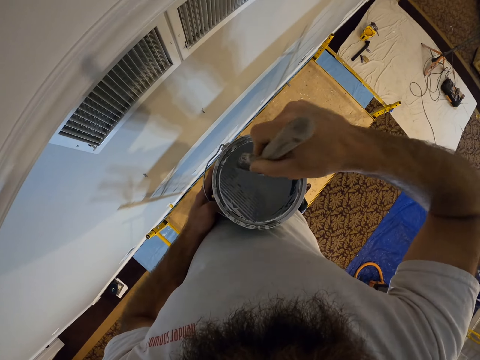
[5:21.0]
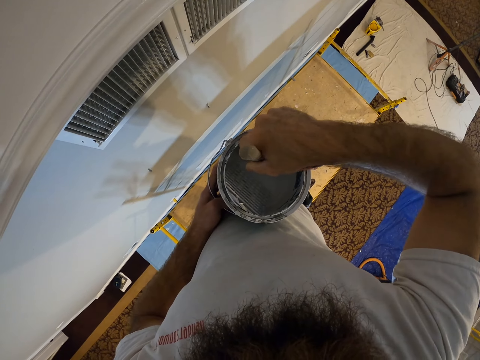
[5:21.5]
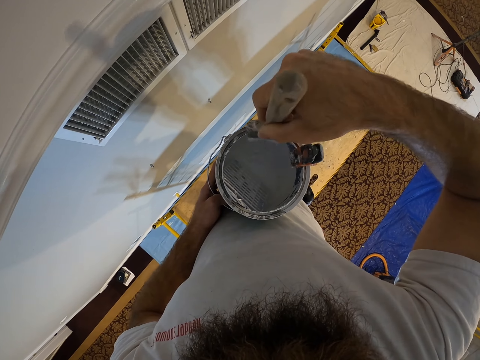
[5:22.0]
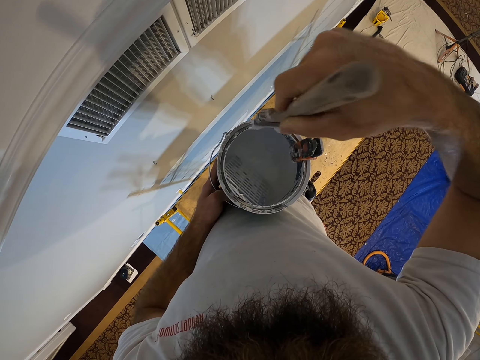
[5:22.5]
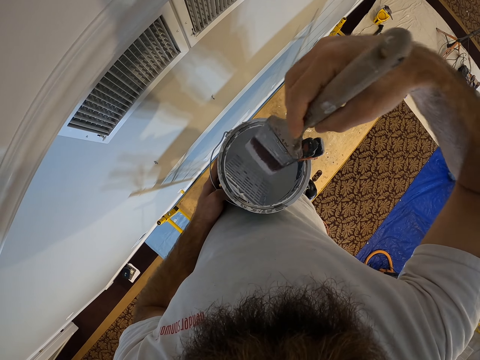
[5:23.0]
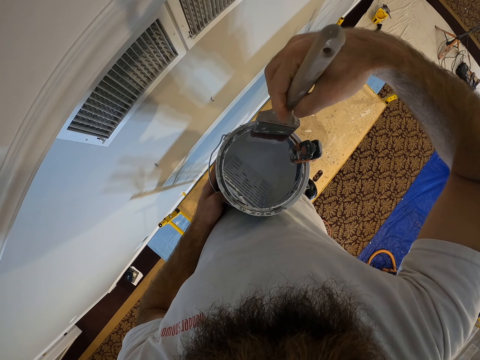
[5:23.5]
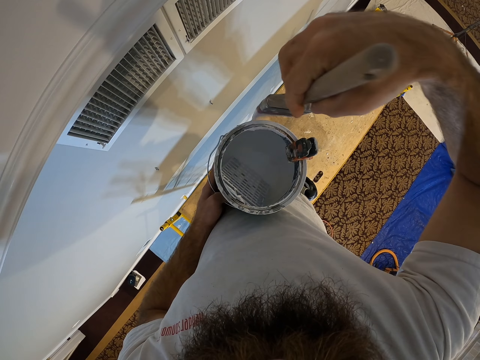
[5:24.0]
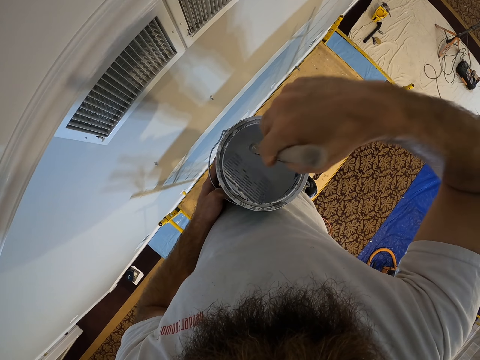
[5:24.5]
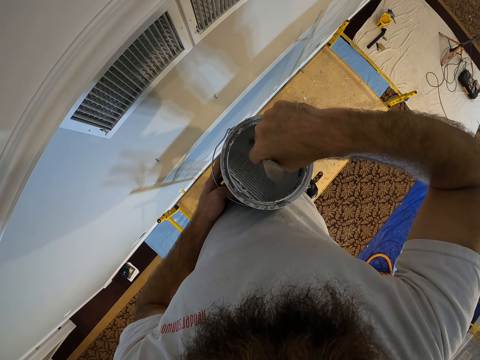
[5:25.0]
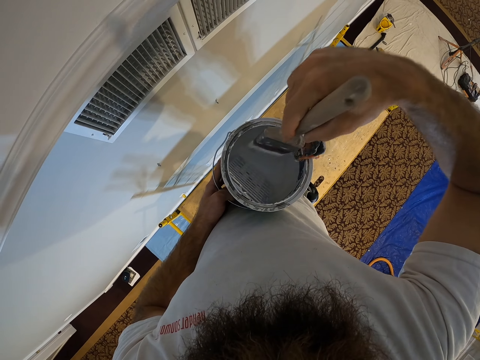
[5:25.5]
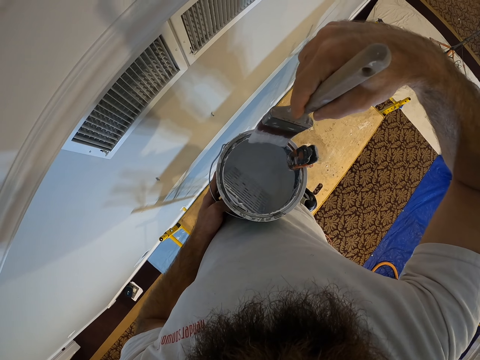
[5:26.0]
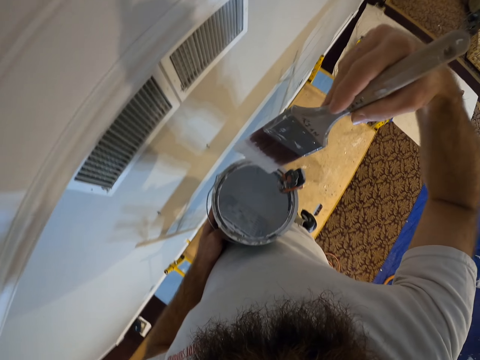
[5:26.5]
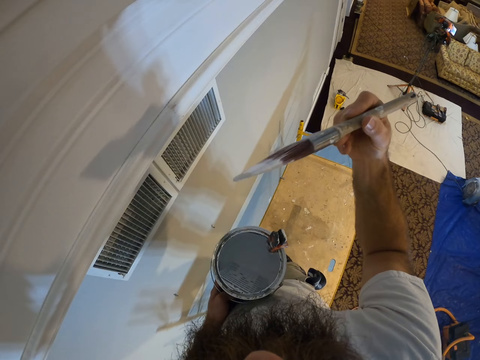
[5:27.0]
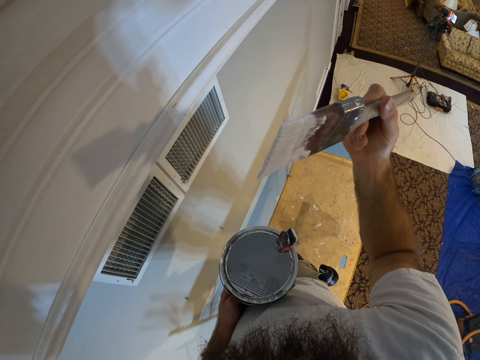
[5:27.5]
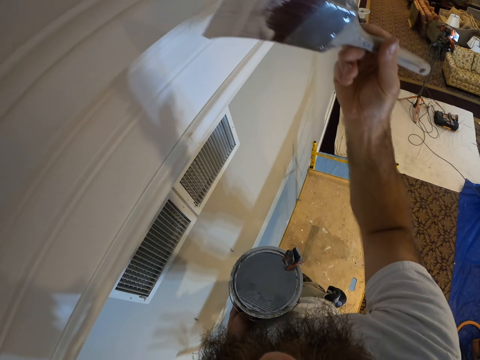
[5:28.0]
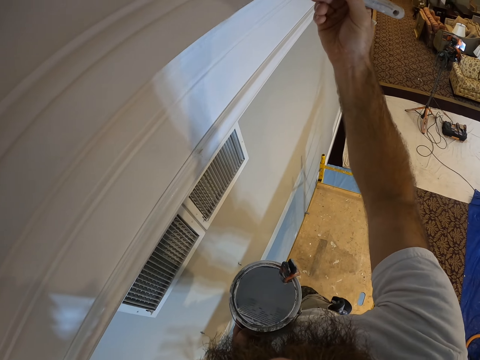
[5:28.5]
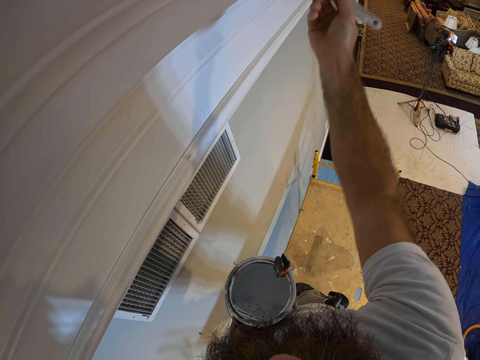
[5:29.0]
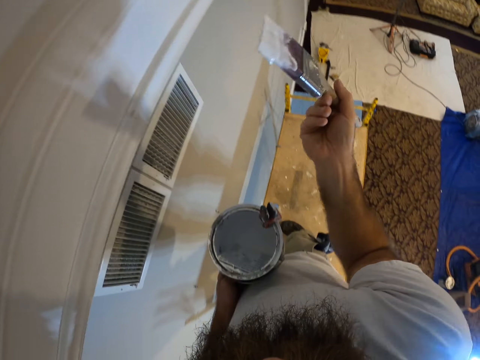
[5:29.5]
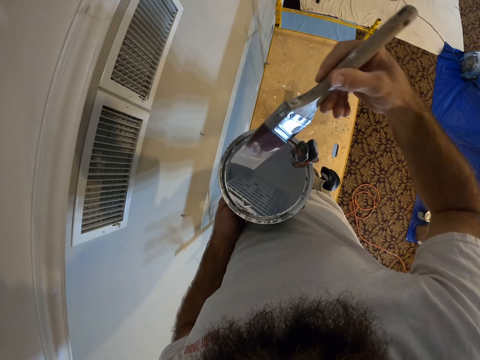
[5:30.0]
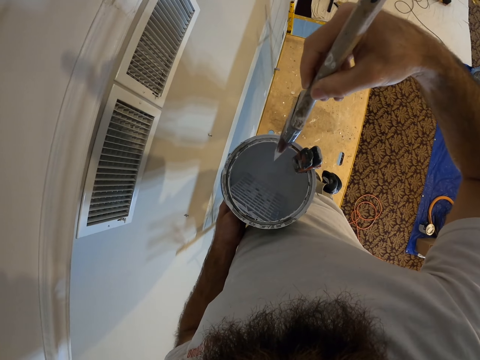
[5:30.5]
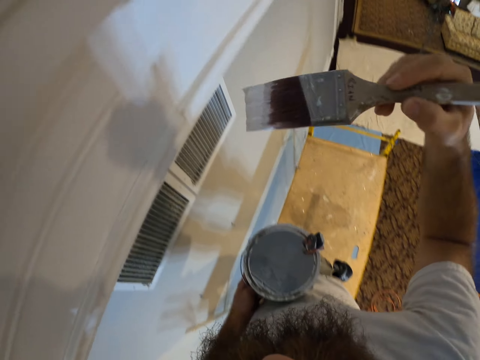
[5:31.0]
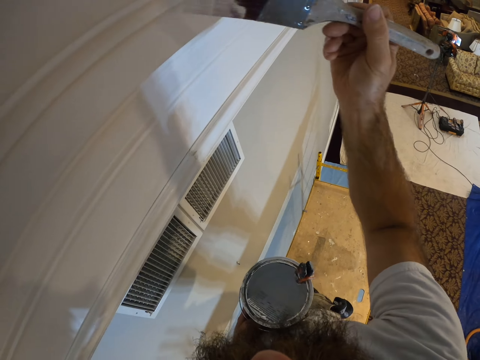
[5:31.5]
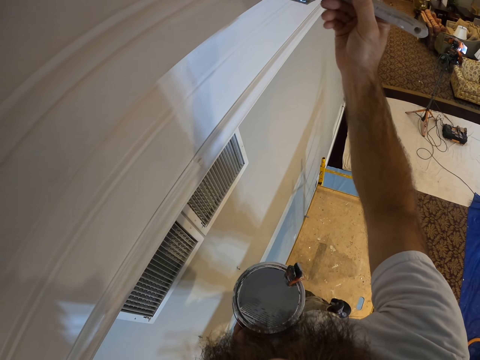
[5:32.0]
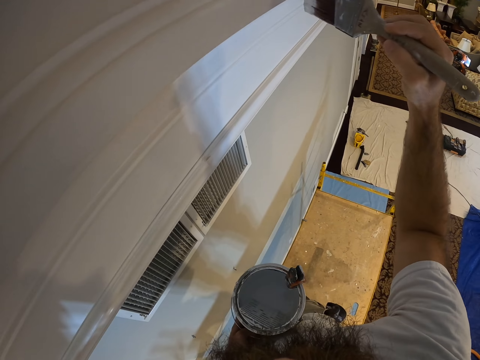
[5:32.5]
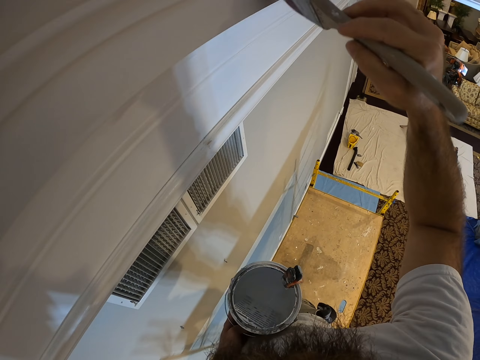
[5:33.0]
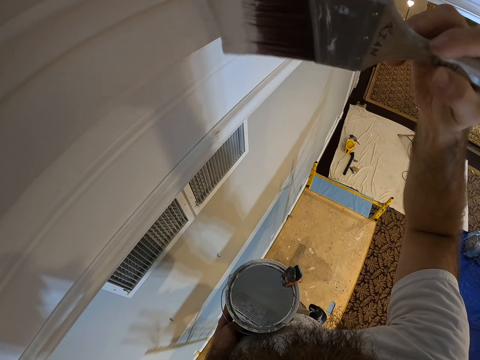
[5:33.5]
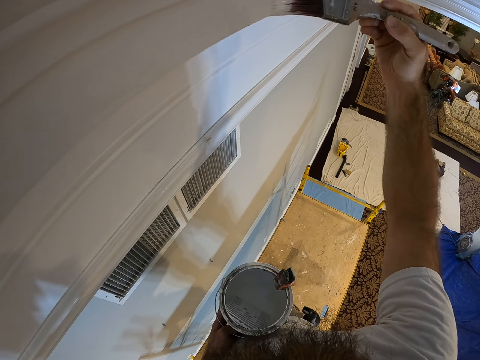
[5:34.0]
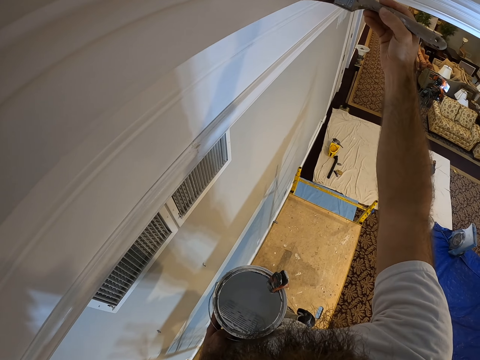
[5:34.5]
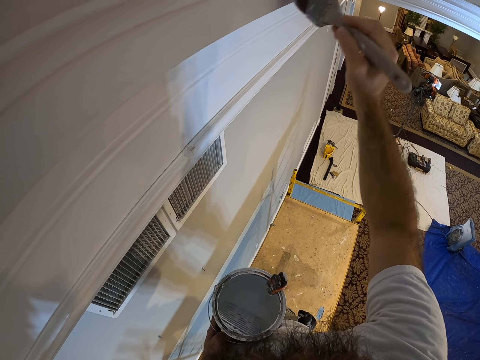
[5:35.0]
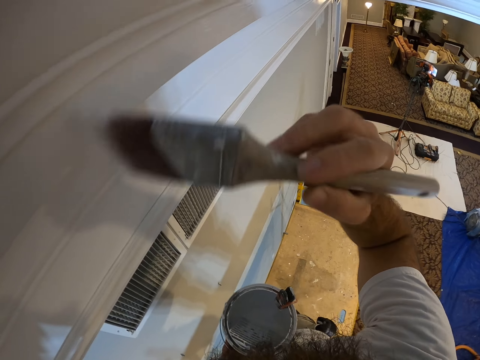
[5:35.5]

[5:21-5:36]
The camera wearer inserts the paintbrush into the paint in the paint plastic with his right hand. He removes paint on the brush. He dips the brush in the paint and removes paint on the brush. He paints the wall with the paintbrush in his right hand. He removes paint on the brush. He paints the wall with the paintbrush in his right hand again.

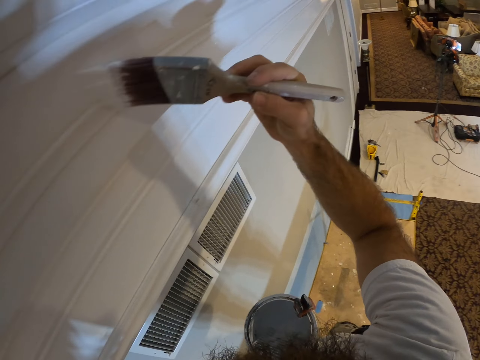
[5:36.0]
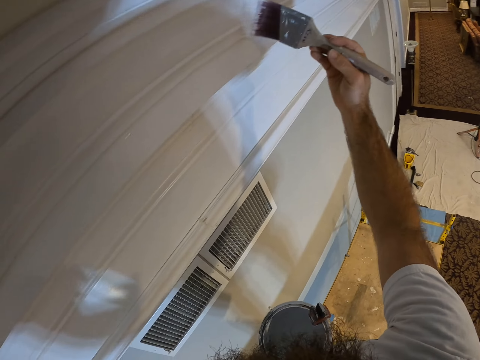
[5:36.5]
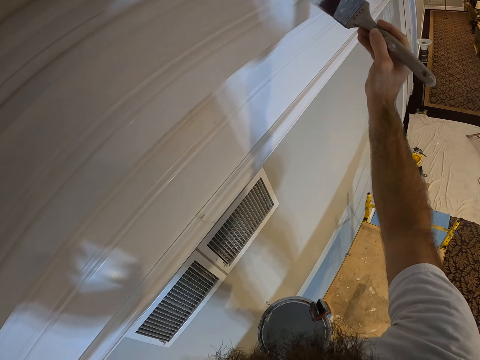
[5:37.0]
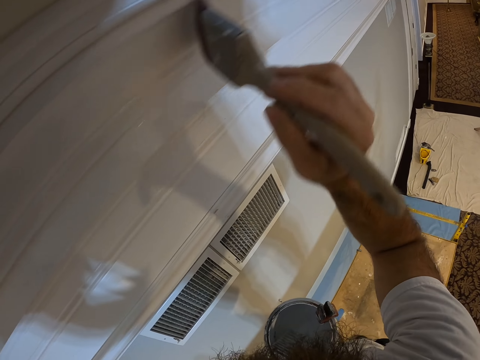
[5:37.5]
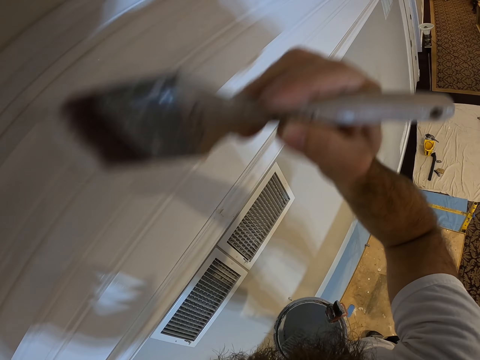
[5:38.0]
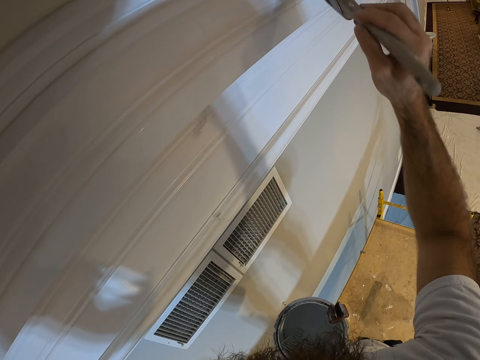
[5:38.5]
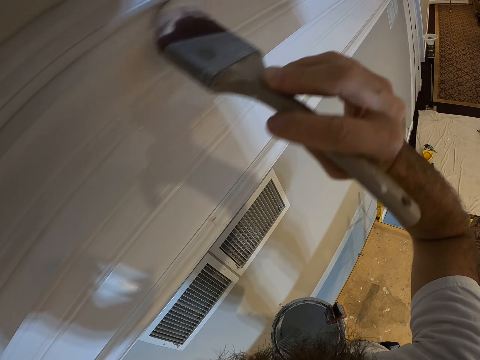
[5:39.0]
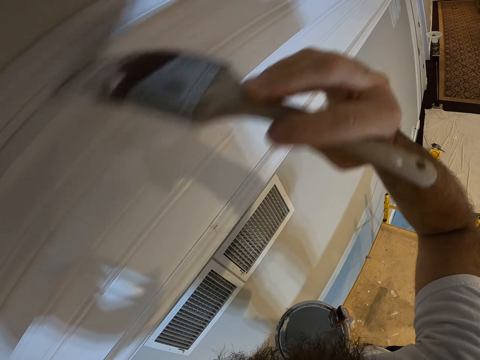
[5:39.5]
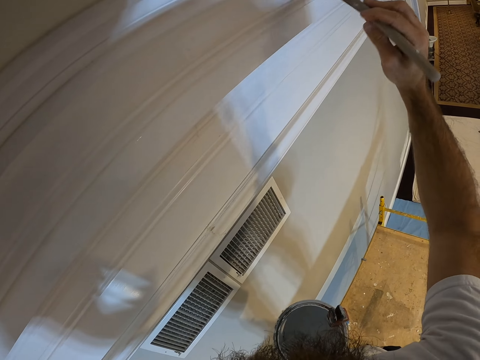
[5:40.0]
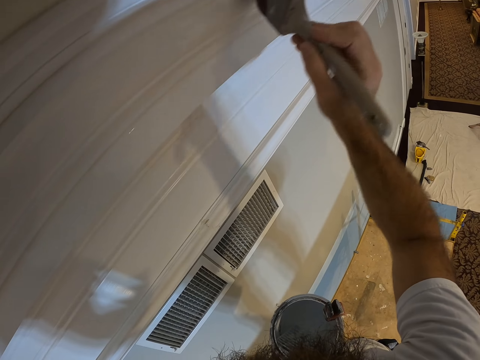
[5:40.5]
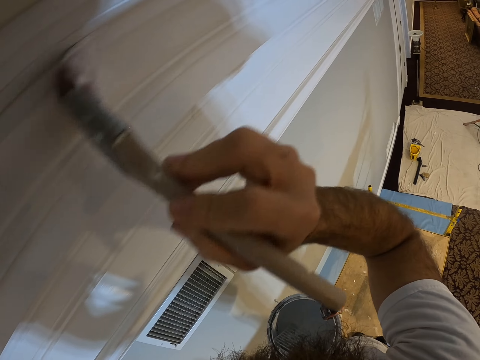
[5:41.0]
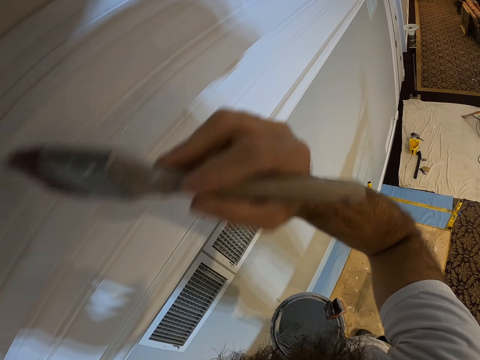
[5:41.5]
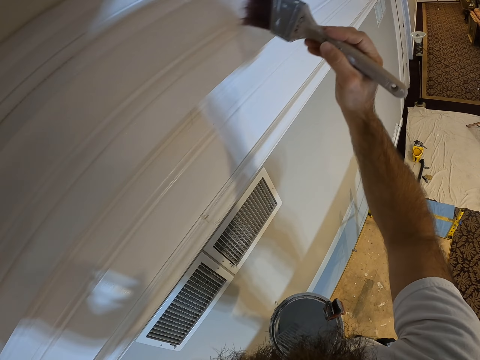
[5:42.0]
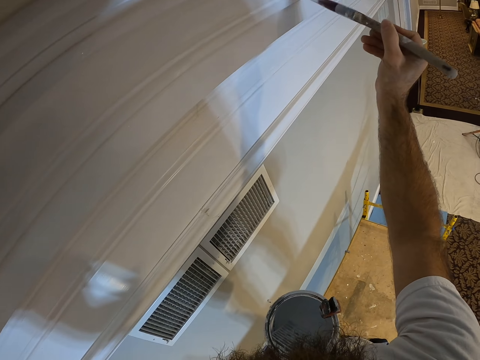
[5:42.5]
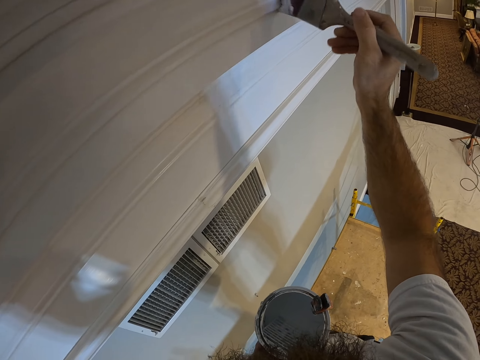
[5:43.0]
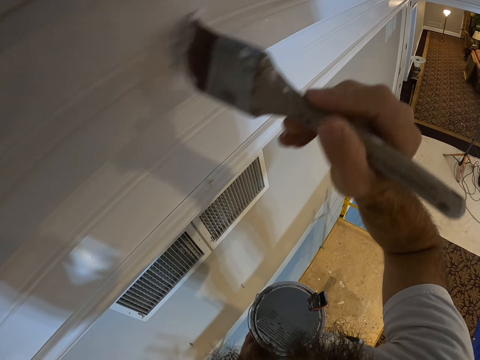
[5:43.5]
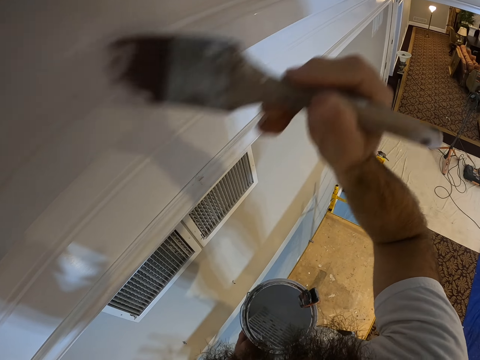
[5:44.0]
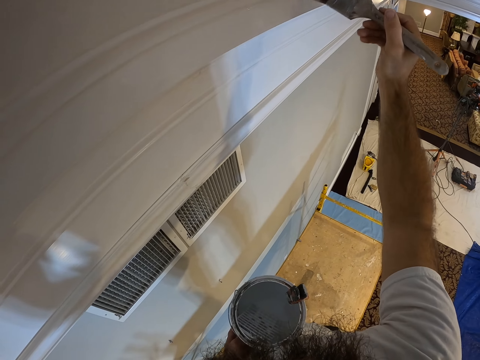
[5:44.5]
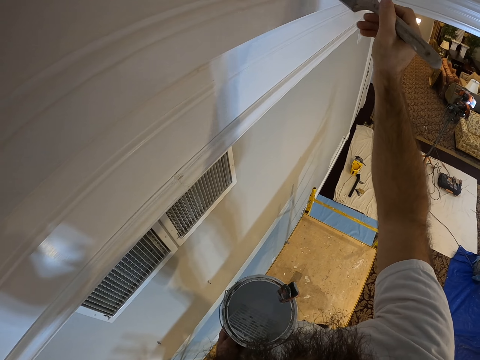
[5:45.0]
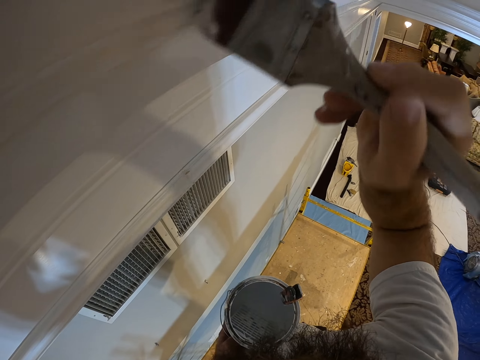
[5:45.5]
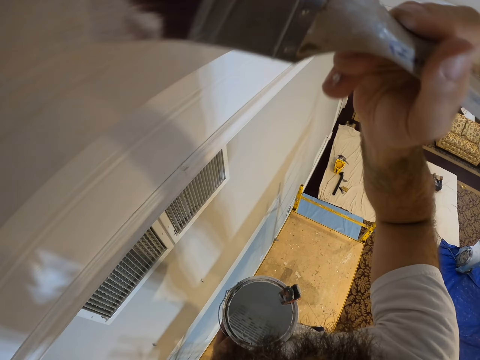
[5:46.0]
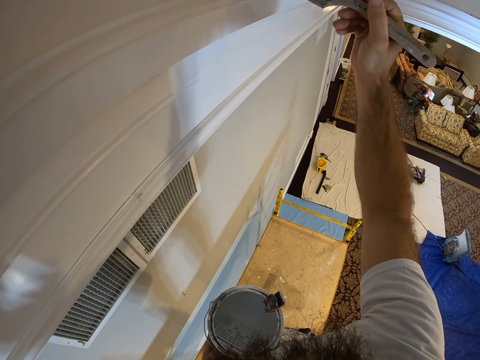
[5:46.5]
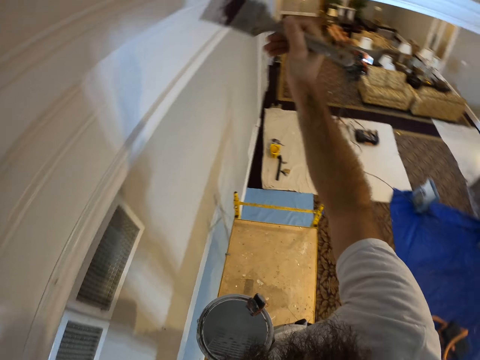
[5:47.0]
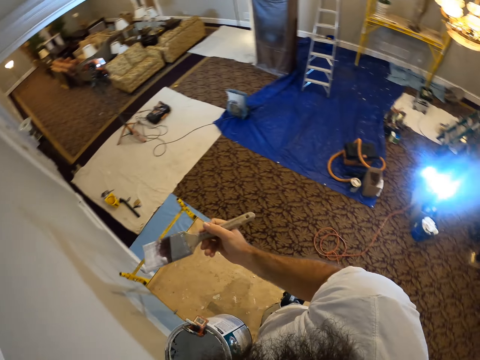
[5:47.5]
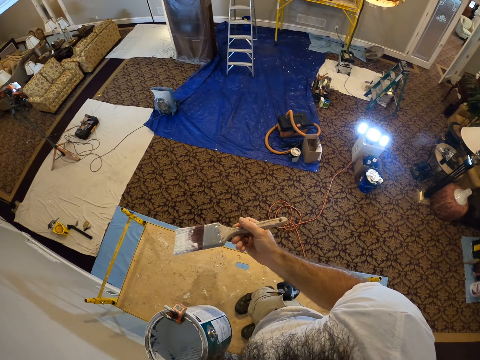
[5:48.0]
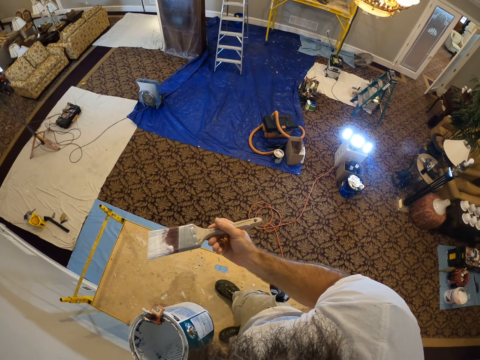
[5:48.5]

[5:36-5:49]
The camera wearer removes the brush.
